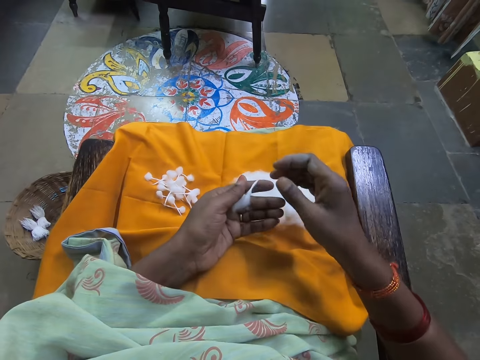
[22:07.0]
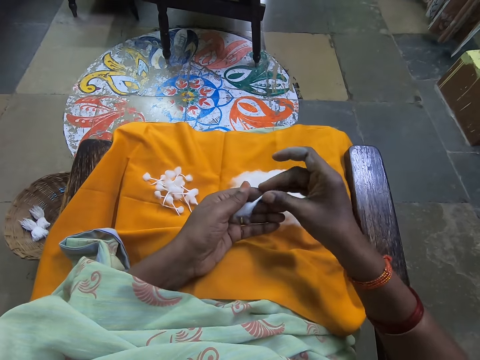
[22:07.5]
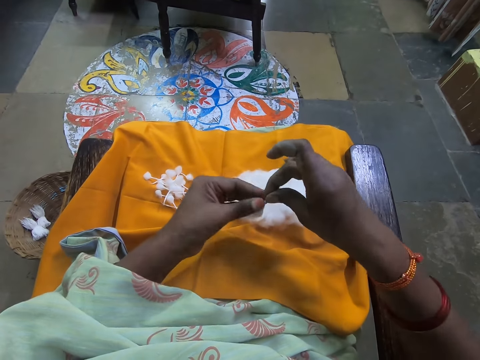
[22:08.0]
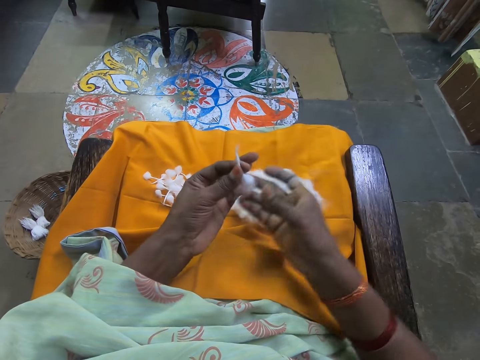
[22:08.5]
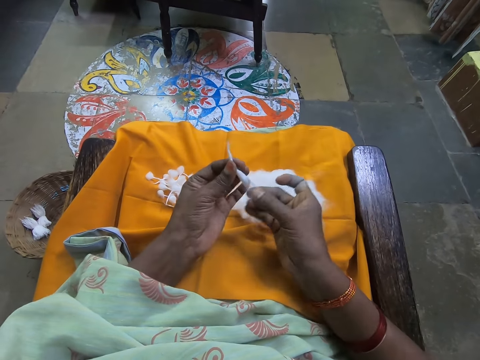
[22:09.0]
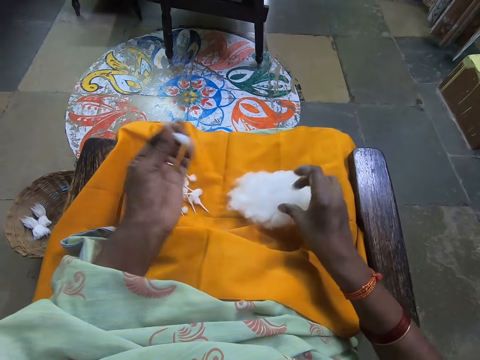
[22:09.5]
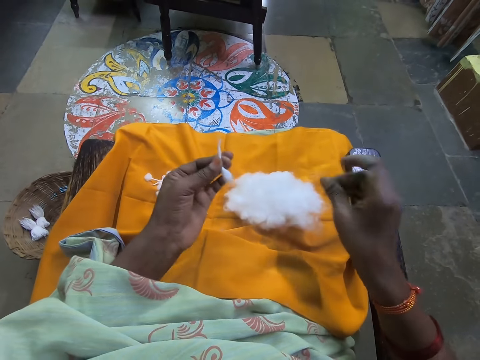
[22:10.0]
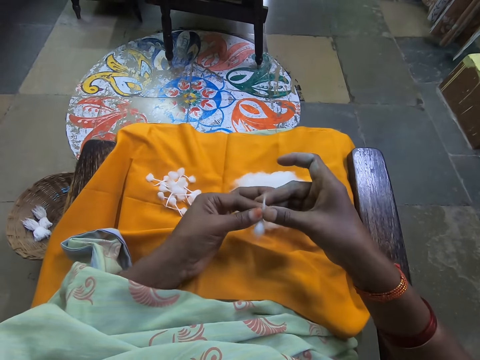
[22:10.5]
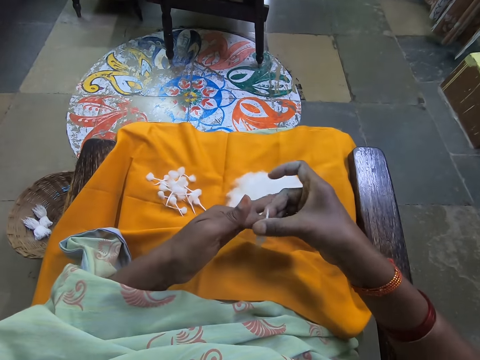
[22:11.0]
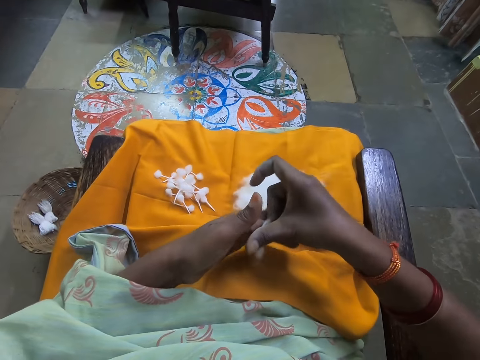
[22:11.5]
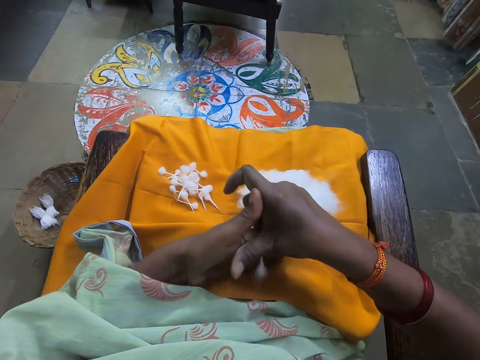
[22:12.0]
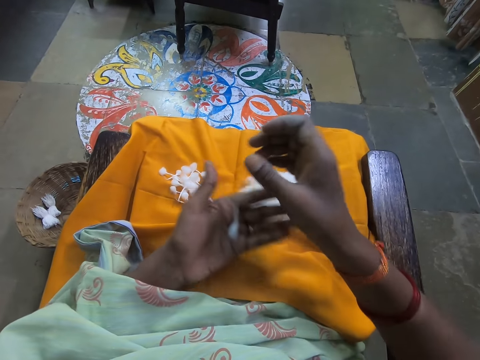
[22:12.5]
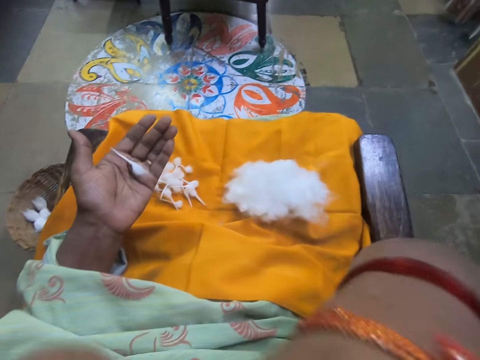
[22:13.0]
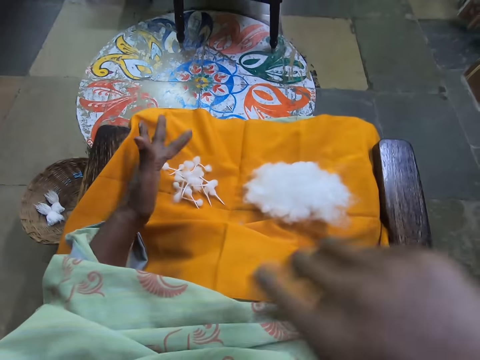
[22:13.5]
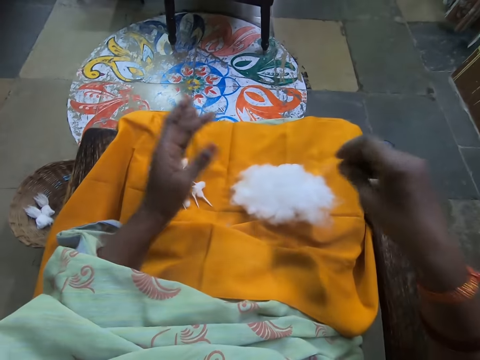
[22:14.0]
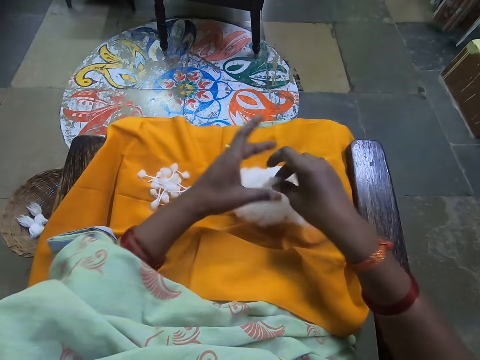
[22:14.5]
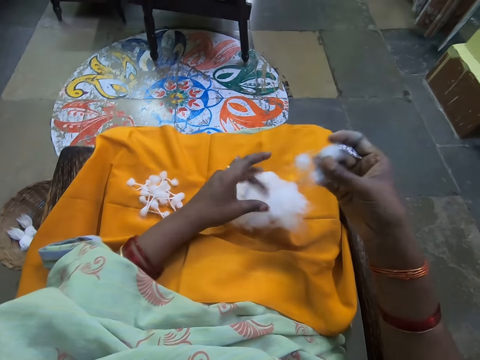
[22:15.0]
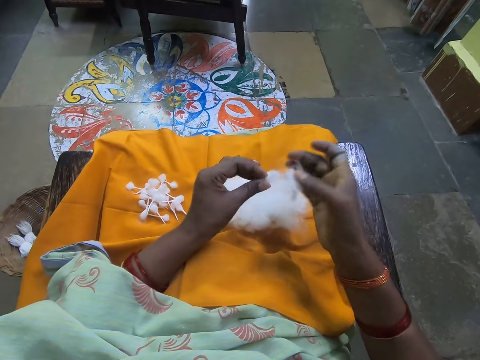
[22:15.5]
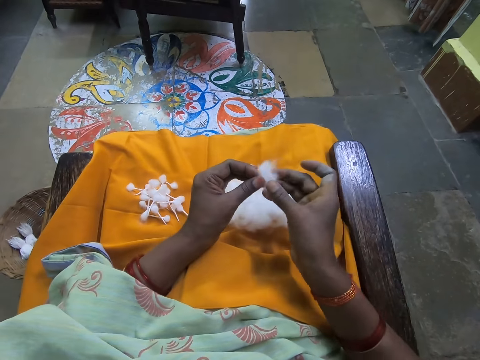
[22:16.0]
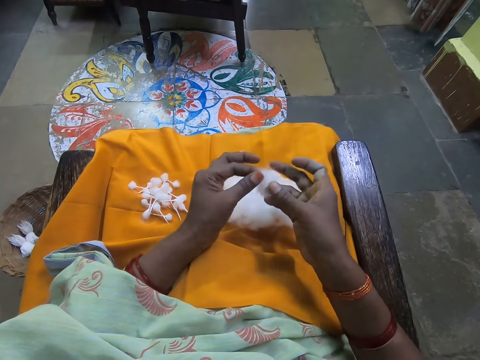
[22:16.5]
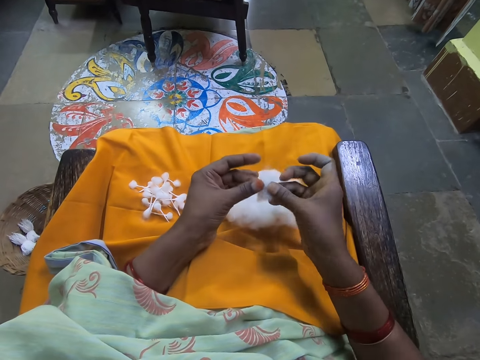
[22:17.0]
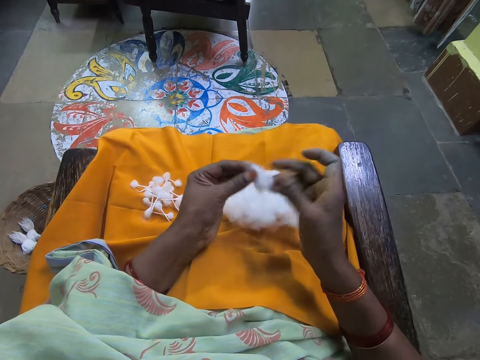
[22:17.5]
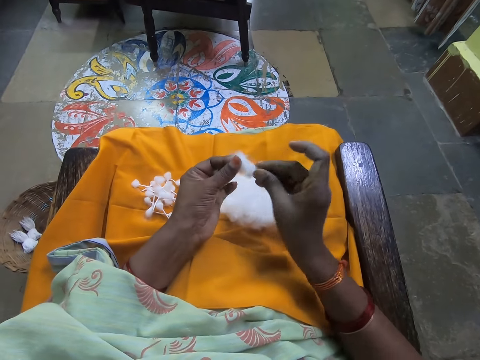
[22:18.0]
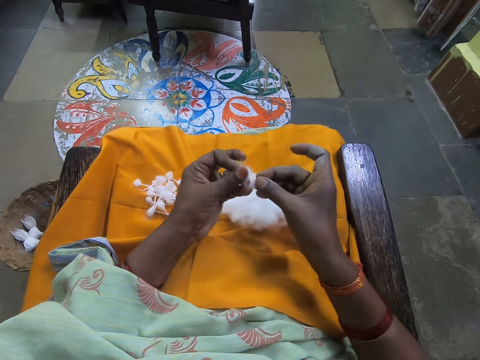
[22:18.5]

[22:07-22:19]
The camera wearer adjusts the cotton wick with both hands. She places the cotton on the other hand. She picks some cotton wool from the cotton wick in her left hand with her right hand. She places the cotton wool in her right hand on her laps. She rolls the cotton wick with both hands. She places the cotton wick on her laps with her left hand. She does something with her hand. She places her left hand on the ball of cotton wool on her laps. She picks some cotton wool from the ball of cotton wool on her laps with her right hand. She pinches the cotton with her hands. She rolls the cotton wool with both hands. She aligns the cotton with her hands.

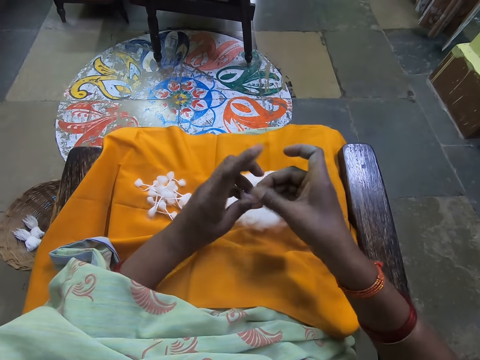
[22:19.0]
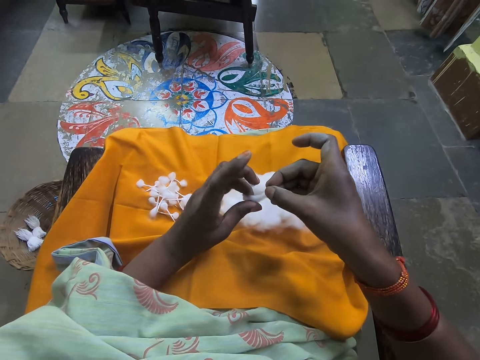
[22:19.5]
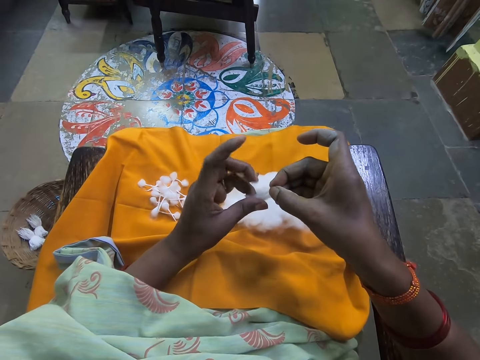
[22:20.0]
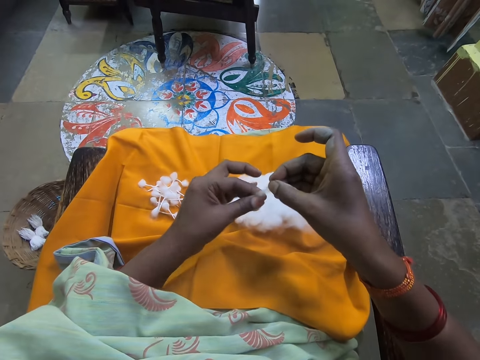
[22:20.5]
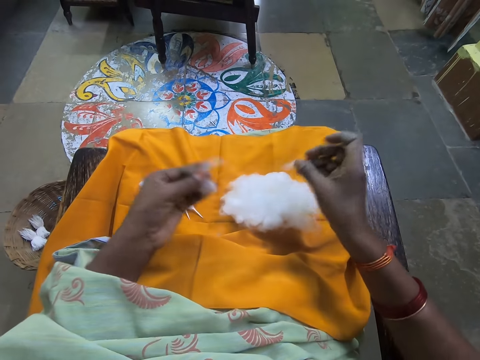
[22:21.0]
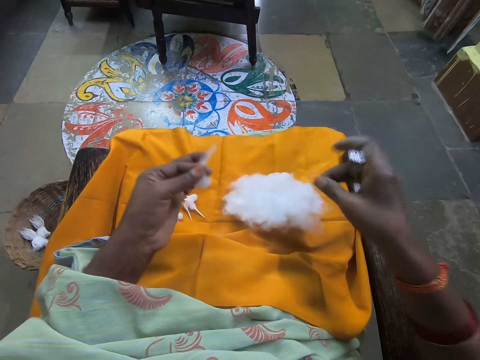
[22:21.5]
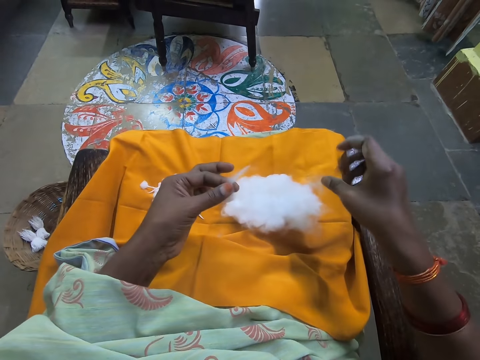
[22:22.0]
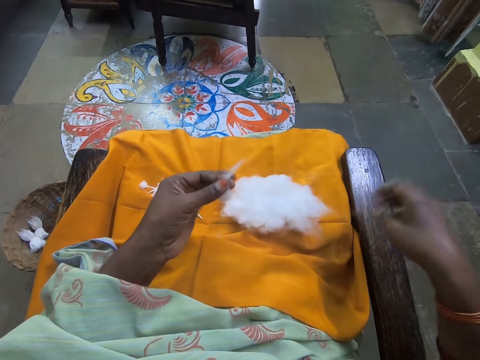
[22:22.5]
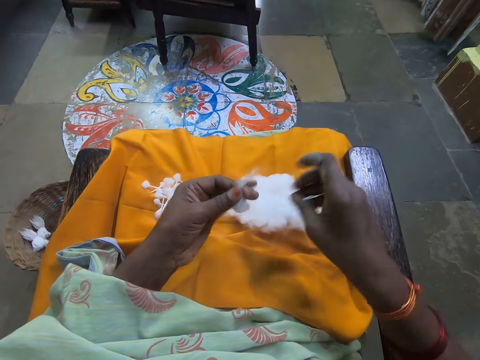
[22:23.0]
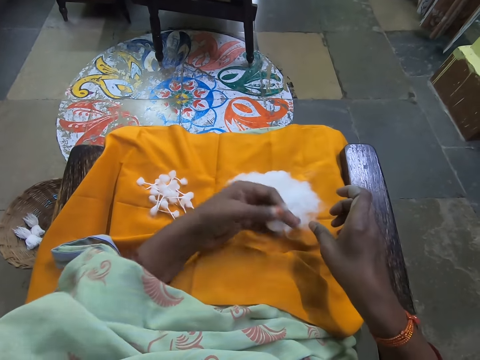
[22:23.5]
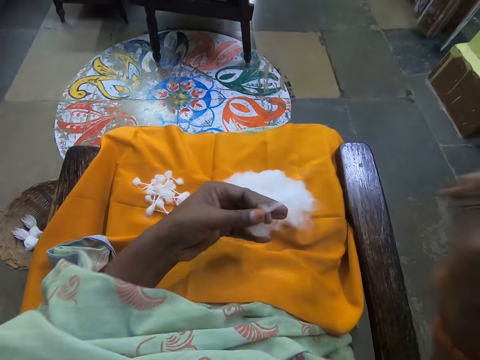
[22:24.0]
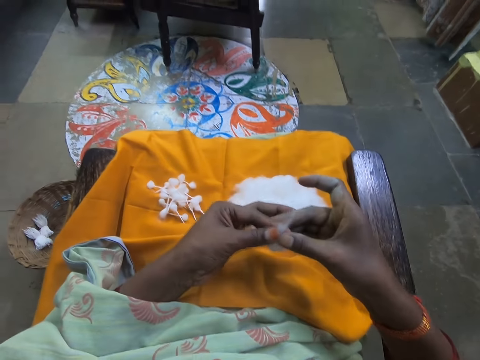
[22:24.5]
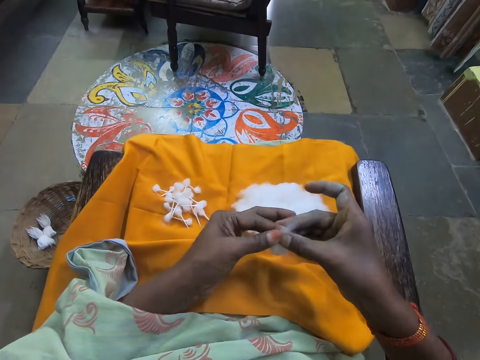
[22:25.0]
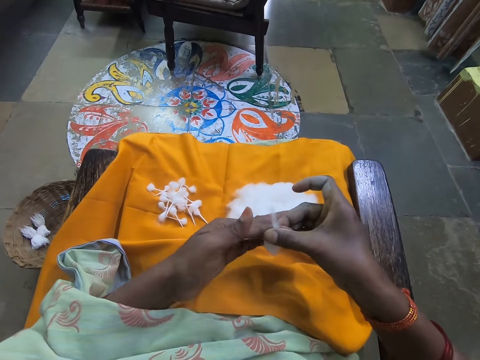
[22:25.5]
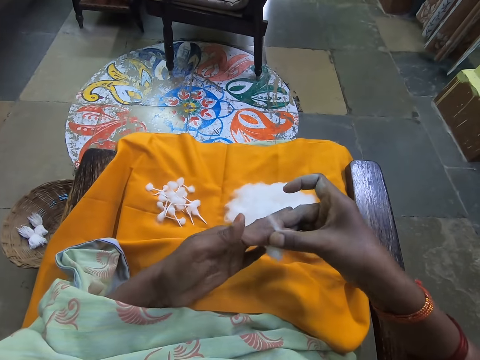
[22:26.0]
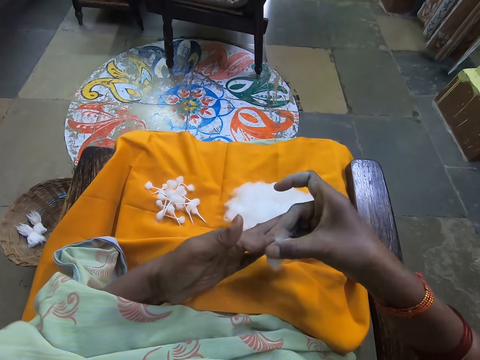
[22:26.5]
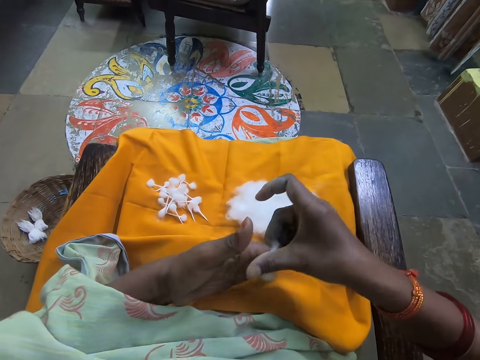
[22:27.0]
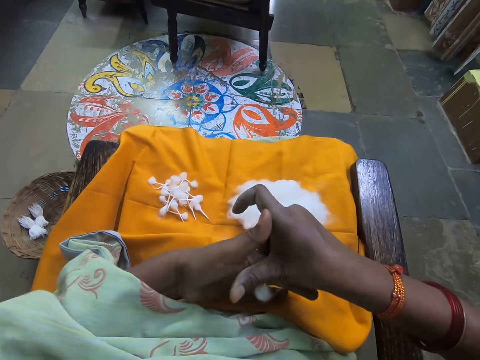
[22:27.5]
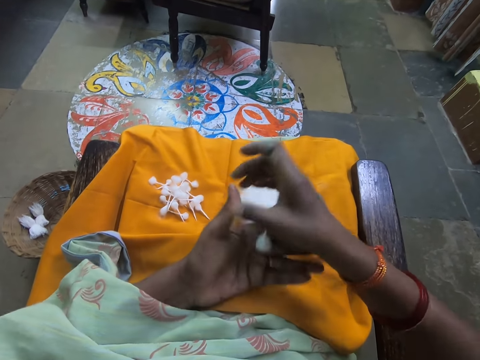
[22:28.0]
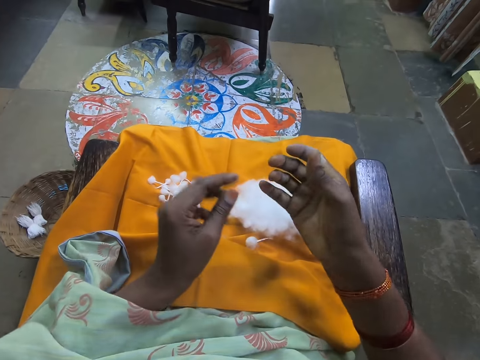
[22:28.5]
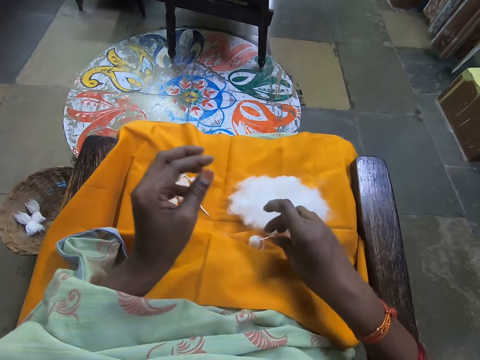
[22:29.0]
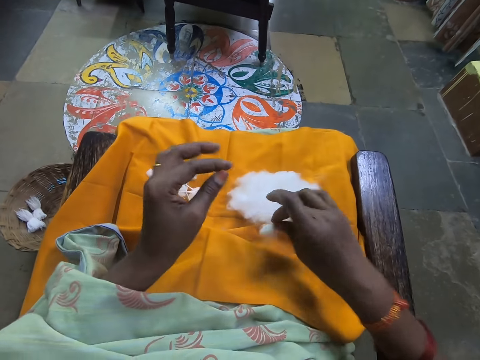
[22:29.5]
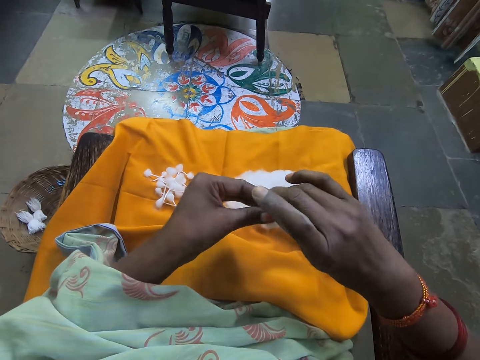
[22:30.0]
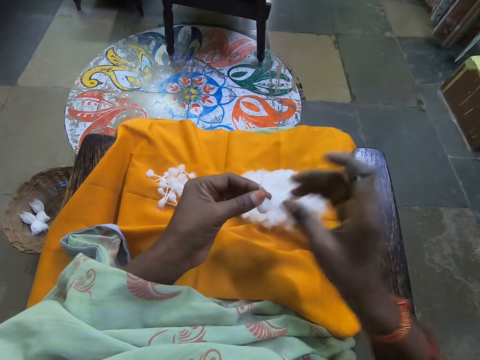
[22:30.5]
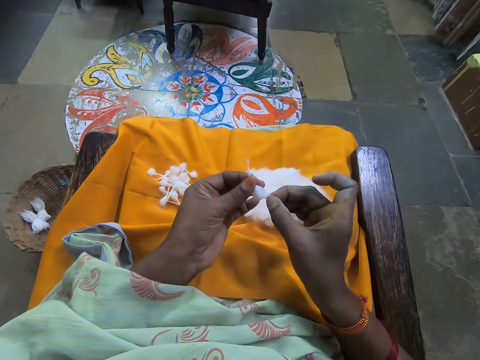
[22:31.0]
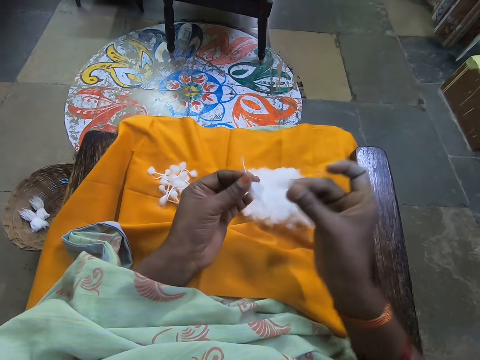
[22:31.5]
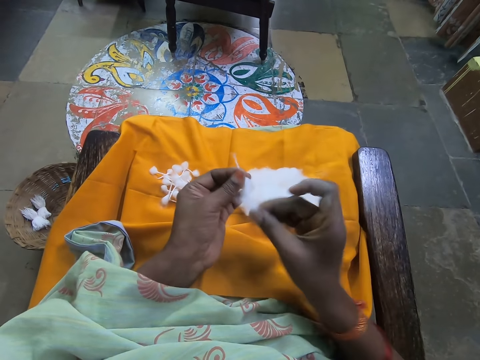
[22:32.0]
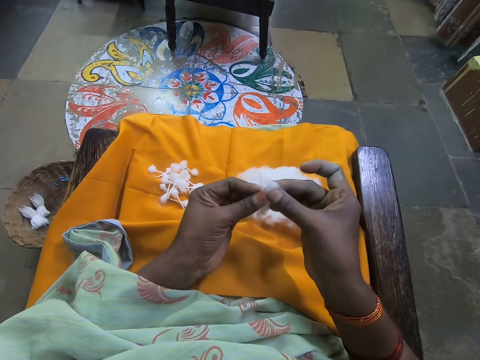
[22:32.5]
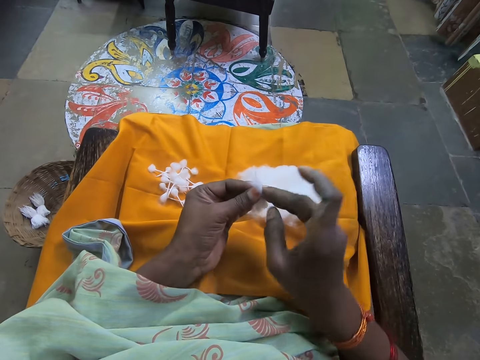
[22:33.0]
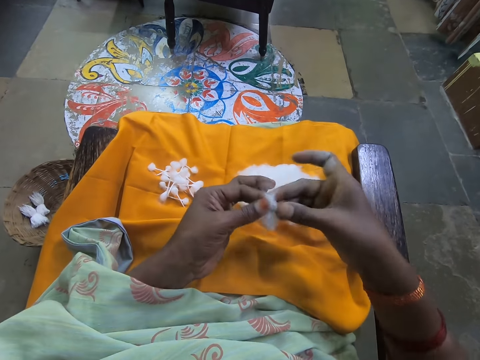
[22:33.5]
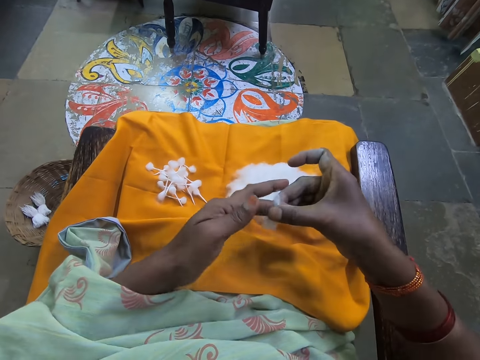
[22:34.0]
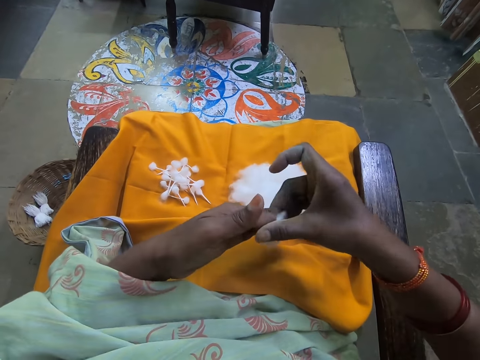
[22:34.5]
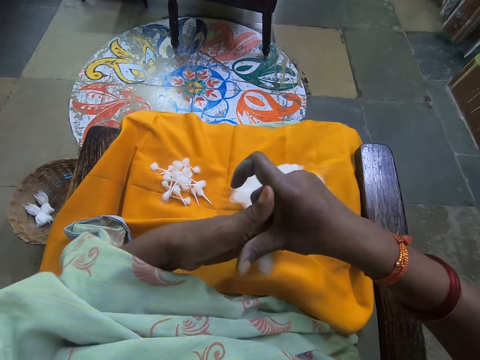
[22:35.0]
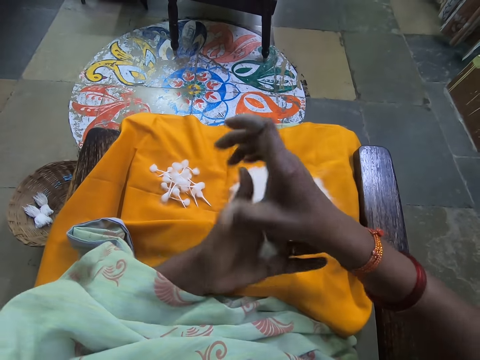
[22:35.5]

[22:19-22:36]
The camera wearer folds cotton with her hands. She picks some cotton wool from the cotton wool in her left hand with her right hand. She places the cotton wool in her right hand on her laps with her left hand. She drops the cotton on the cotton. She rolls the cotton wool with both hands. She drops the cotton on the material. She picks the cotton wool from her laps with her right hand. She adjusts the cotton wool with both hands. She picks some cotton wool from the cotton wool in her left hand with her right hand. She rolls the cotton wool in her right hand with the cotton wool in her left hand into a cotton wick. She places the cotton on the cotton.
